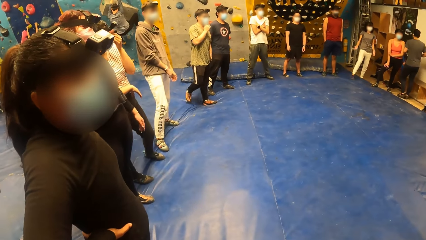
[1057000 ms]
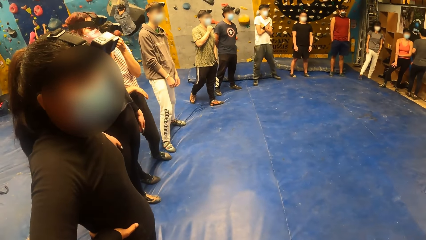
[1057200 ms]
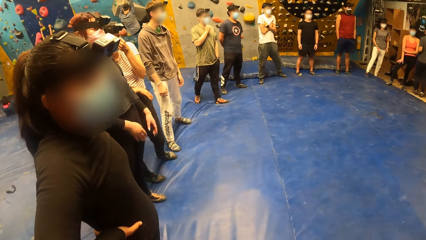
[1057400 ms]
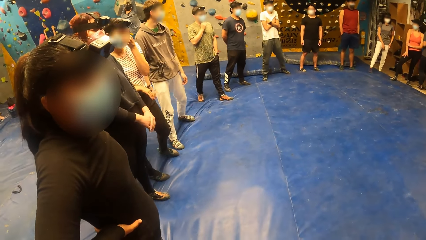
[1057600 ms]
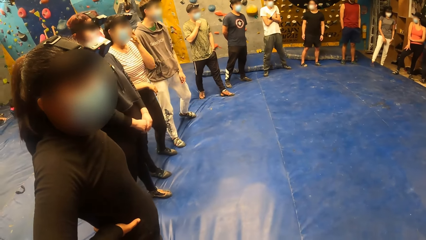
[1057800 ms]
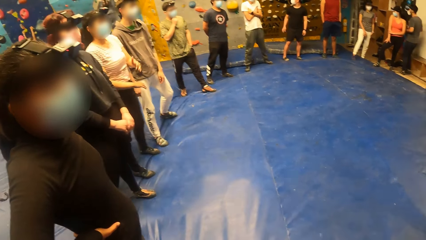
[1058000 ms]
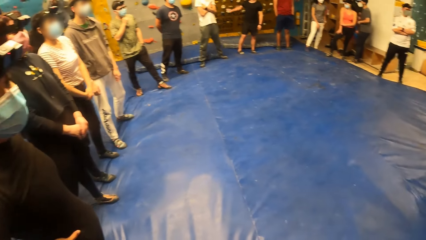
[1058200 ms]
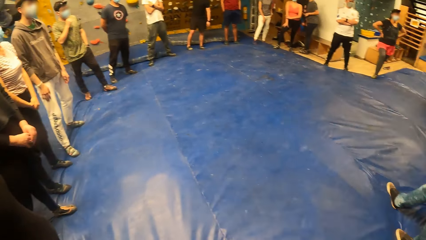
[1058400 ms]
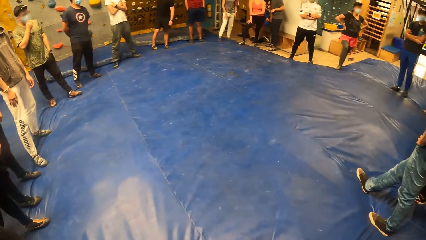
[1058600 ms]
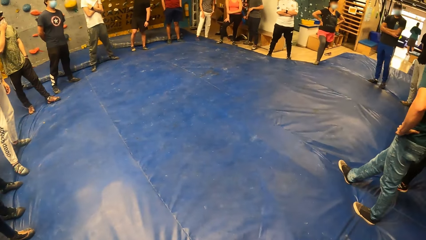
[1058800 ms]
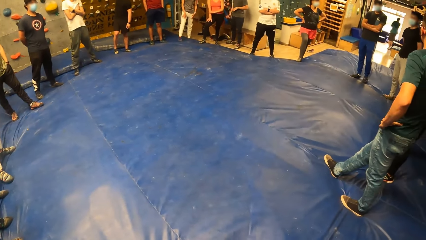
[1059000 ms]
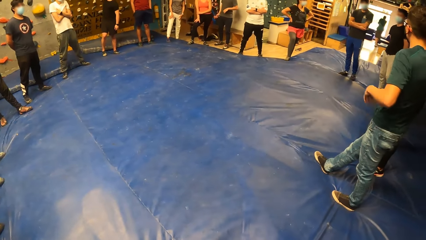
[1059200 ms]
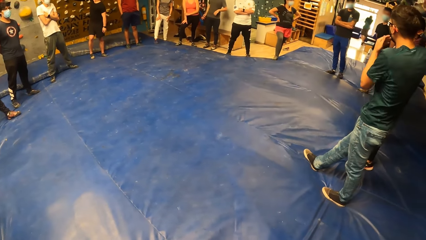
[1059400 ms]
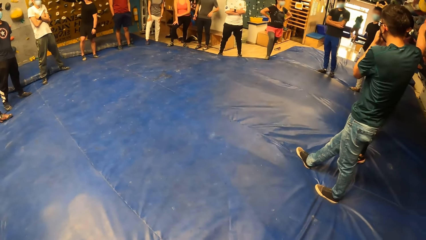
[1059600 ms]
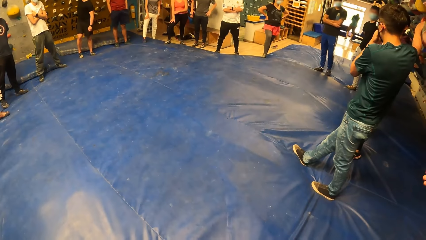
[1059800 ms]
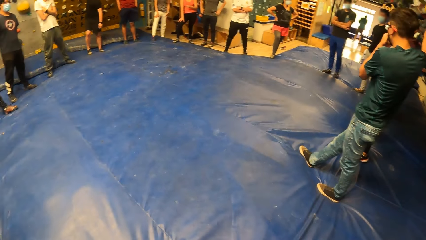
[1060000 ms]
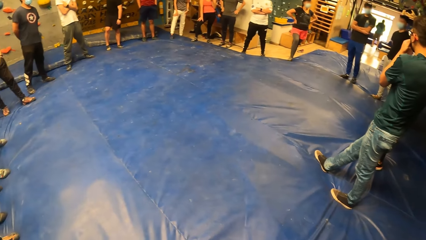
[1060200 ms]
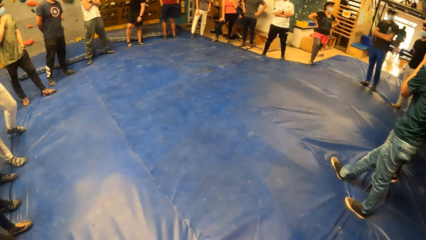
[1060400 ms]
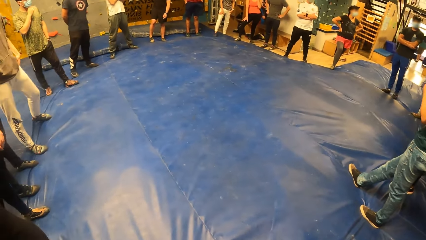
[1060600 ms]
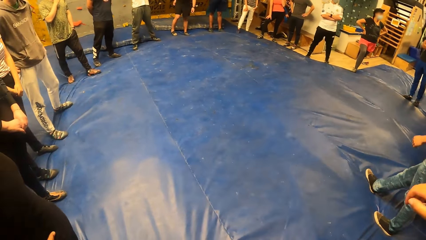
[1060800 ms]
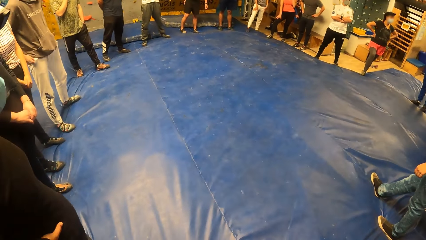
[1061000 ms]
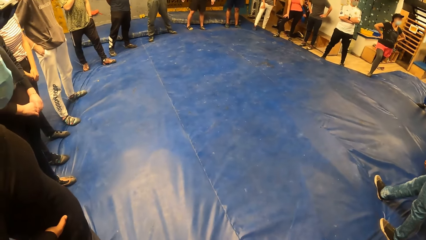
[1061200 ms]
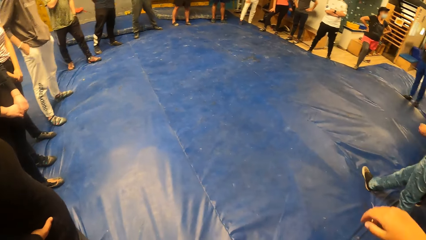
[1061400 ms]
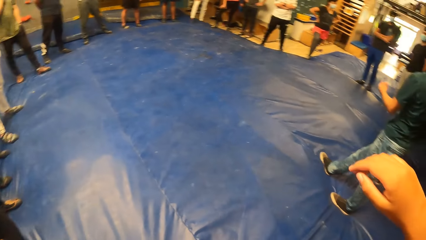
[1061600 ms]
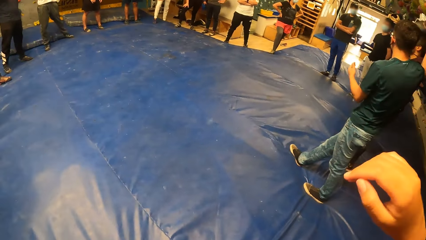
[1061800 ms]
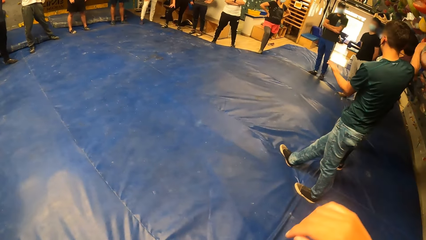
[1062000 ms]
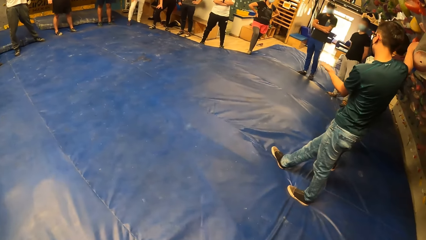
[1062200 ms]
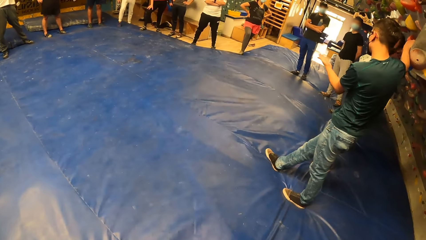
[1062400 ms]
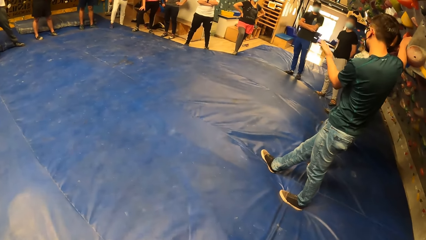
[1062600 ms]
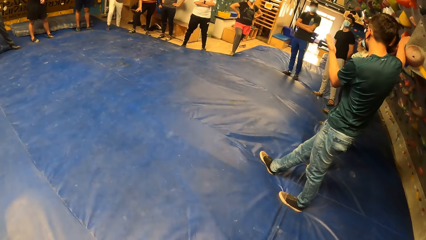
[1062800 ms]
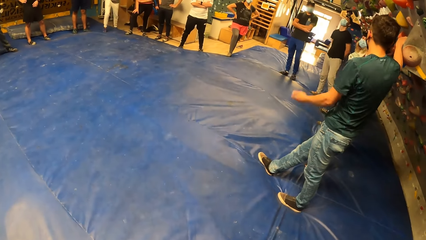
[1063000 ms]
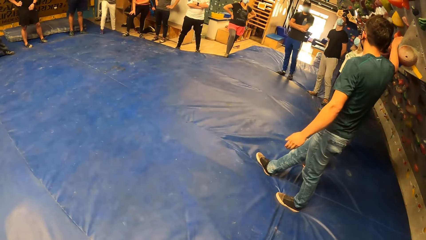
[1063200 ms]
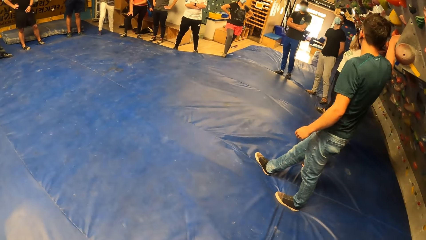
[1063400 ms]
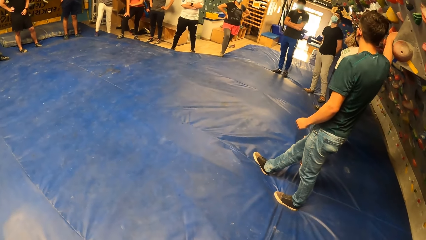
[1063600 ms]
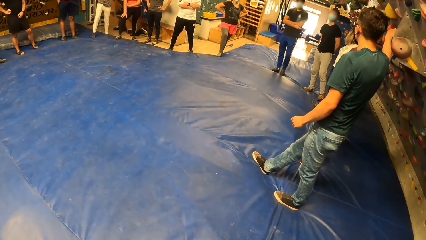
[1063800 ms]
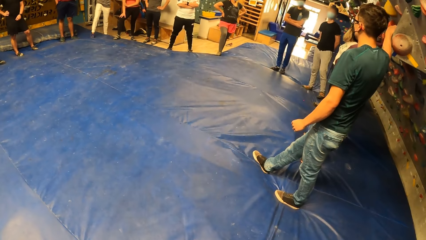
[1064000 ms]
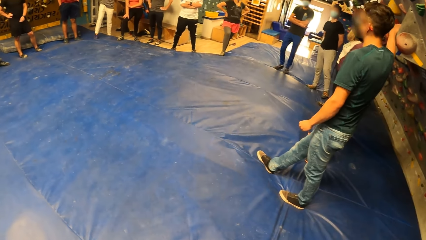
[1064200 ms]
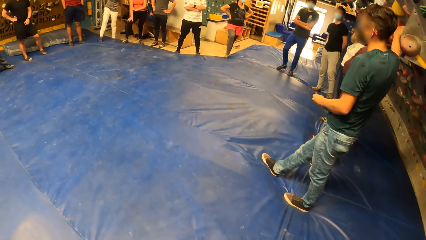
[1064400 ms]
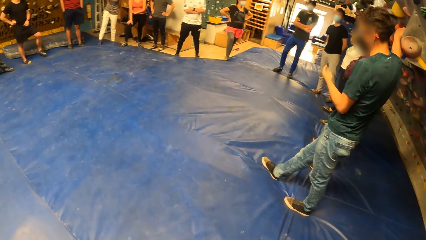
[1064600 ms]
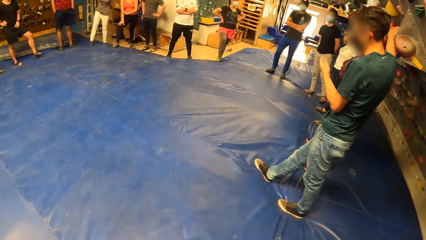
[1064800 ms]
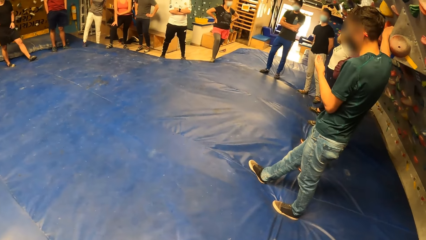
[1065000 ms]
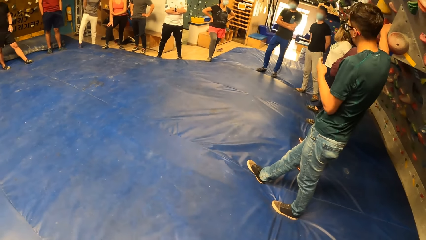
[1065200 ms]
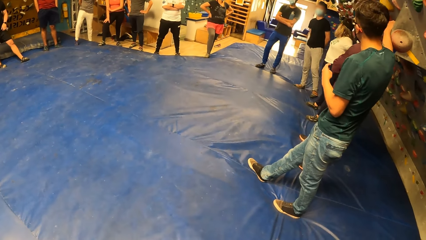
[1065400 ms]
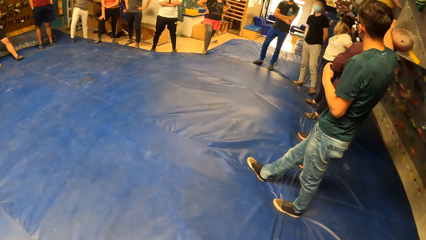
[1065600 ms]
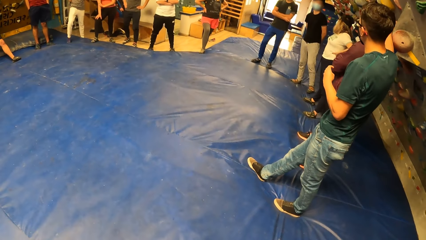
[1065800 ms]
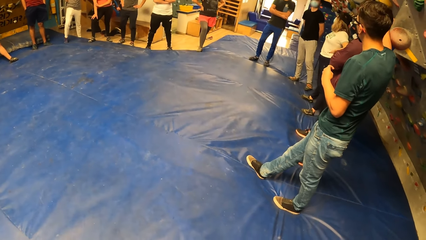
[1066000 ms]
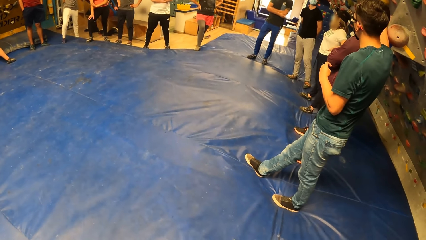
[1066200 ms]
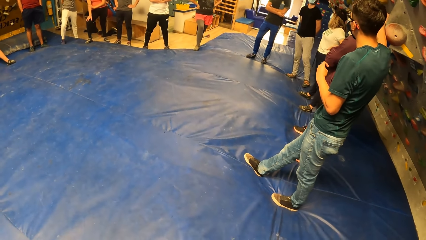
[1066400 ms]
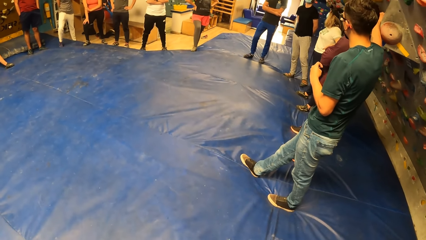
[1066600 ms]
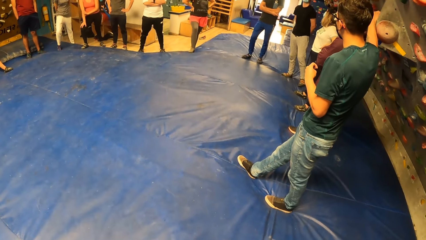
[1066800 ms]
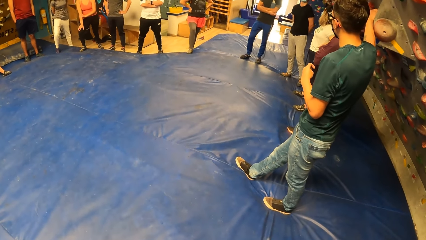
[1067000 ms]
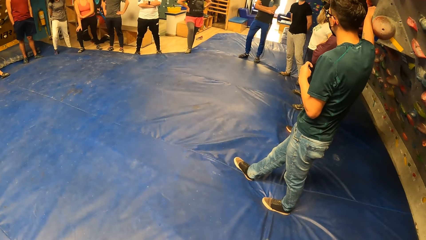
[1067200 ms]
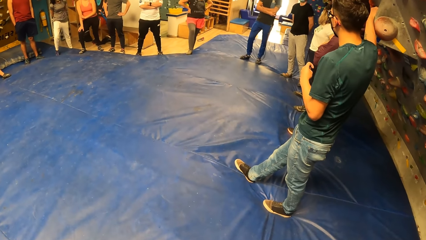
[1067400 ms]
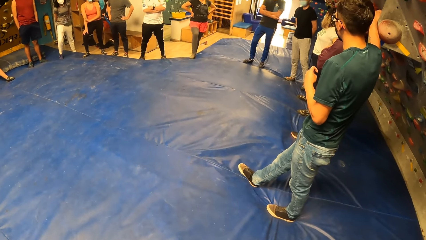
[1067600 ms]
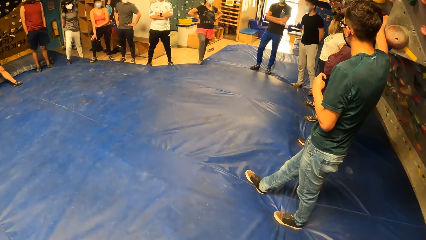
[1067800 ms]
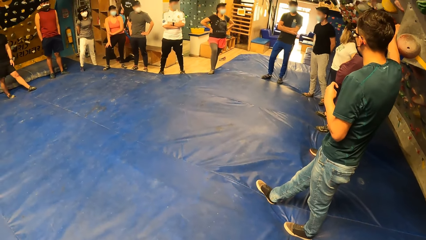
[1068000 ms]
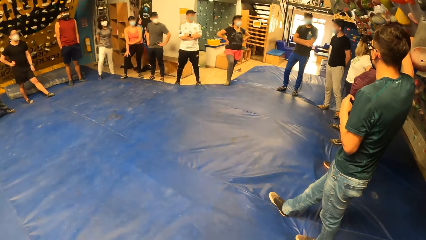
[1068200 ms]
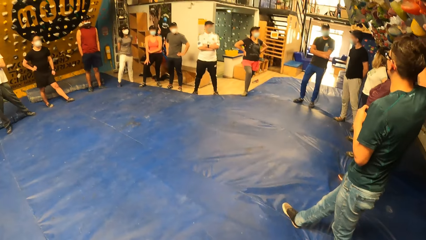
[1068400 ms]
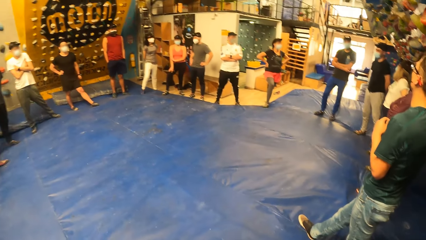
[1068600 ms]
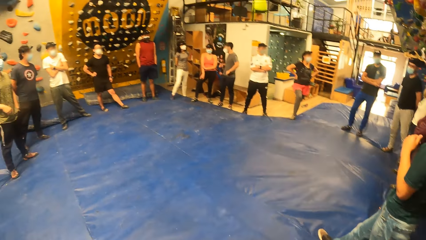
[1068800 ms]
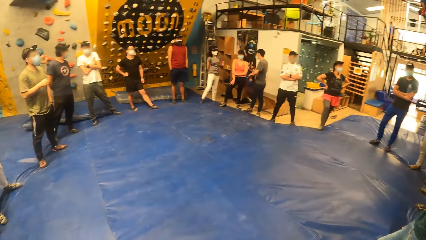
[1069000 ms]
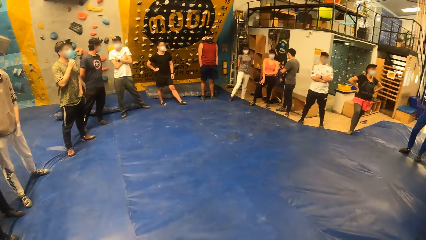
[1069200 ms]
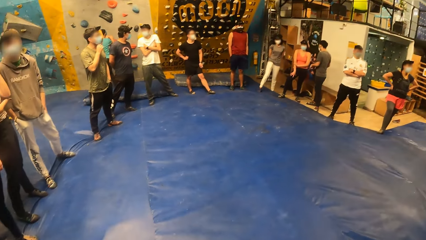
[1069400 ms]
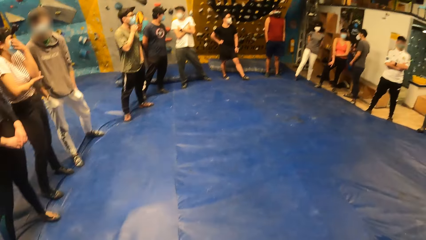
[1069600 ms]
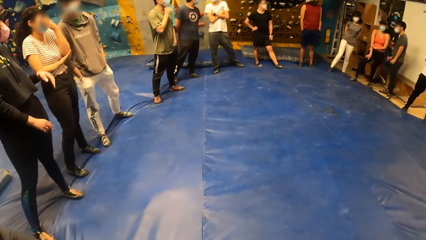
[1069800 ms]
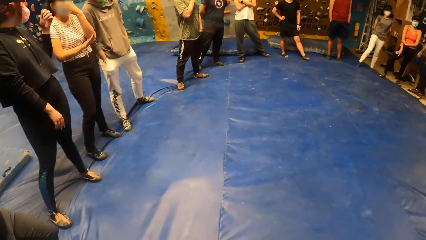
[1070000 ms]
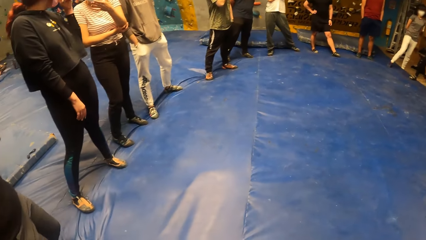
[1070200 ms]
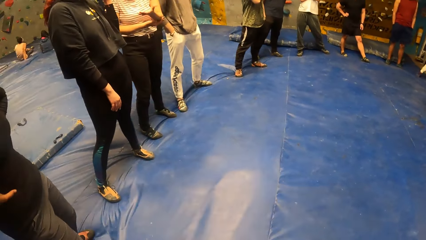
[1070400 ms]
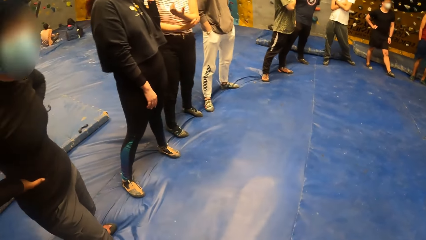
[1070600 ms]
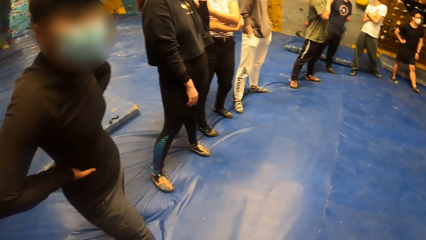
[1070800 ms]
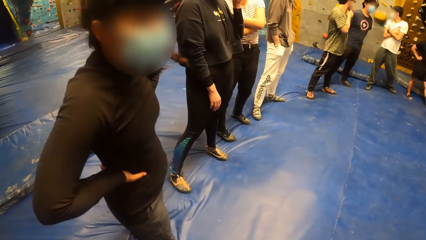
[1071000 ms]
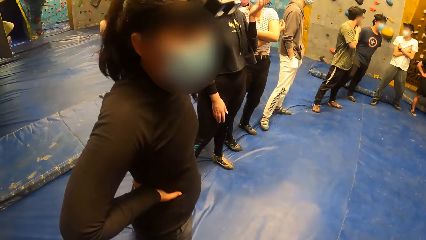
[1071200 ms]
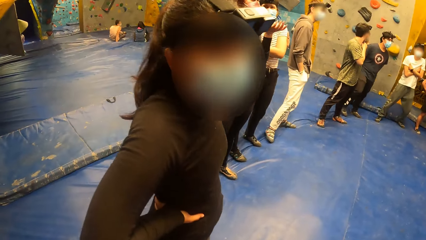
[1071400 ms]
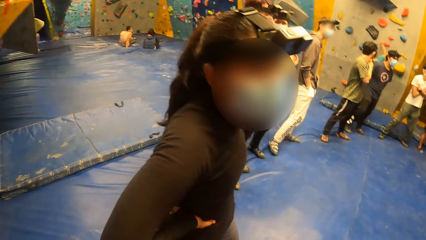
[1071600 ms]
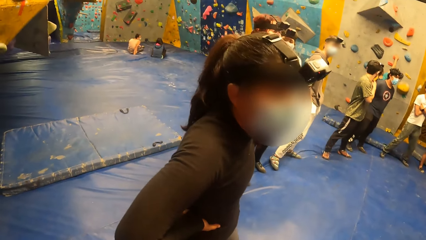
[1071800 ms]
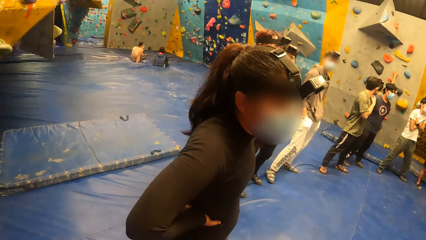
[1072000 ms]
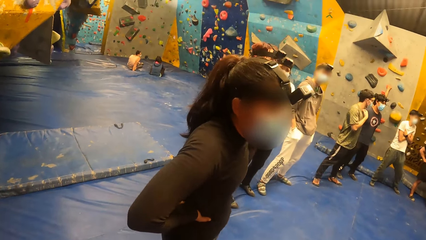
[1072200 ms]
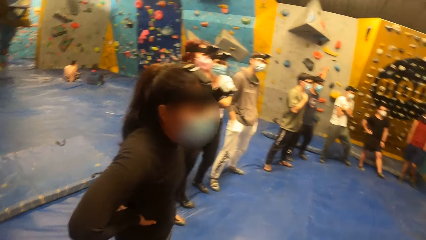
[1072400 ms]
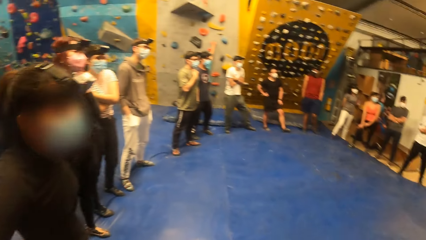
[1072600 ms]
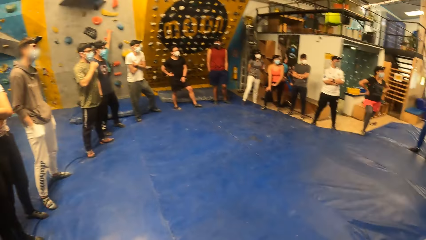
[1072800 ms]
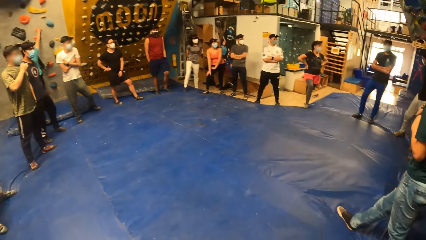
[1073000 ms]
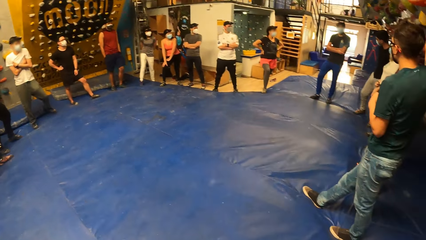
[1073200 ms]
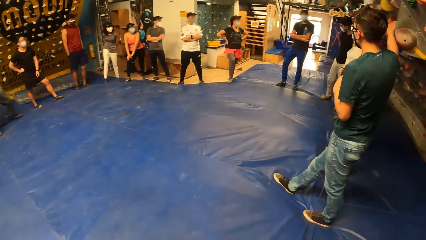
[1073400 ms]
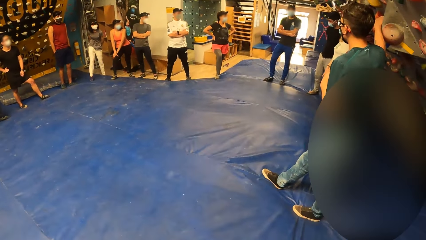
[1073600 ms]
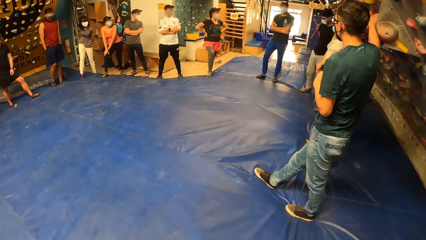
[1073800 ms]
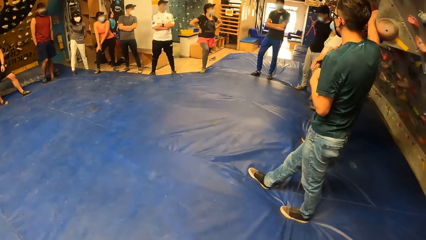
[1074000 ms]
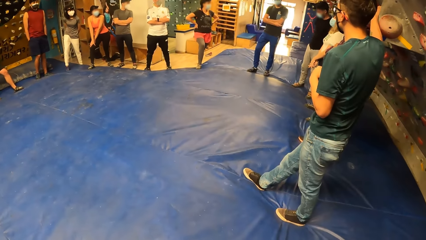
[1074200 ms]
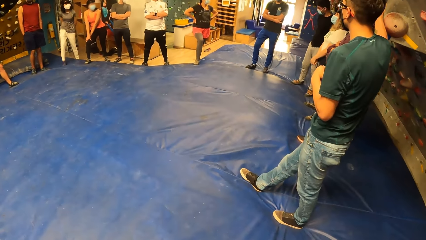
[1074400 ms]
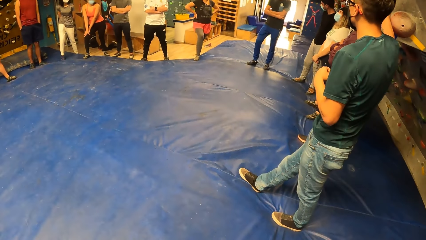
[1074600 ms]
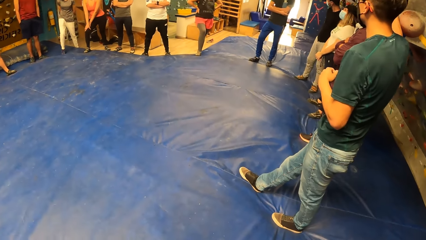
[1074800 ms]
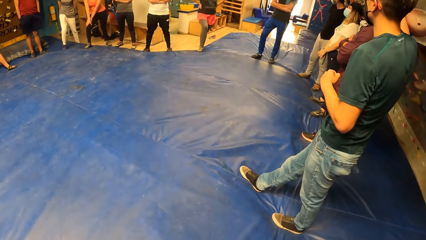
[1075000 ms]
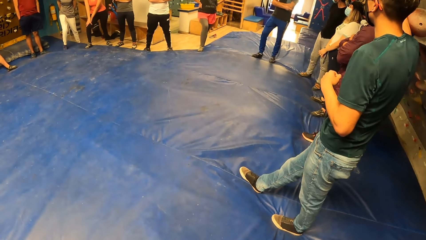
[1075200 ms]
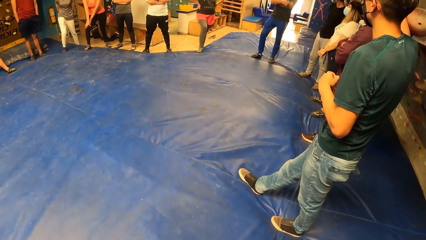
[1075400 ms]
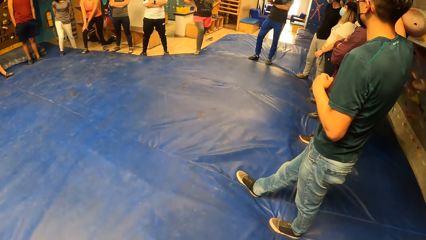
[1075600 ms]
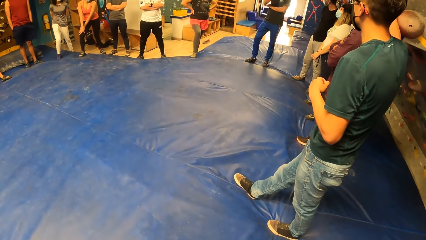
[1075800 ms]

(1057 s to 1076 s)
The man touches his face with his left hand. The camera wearer raises the hand. They look around. The woman stands with both hands on her waist.
